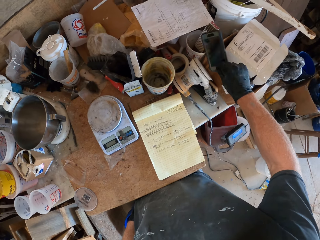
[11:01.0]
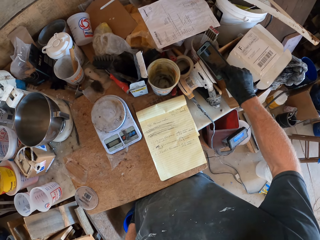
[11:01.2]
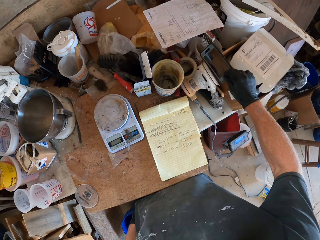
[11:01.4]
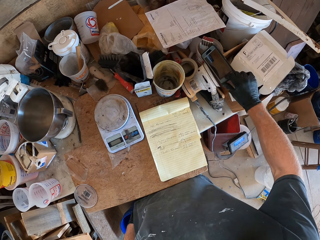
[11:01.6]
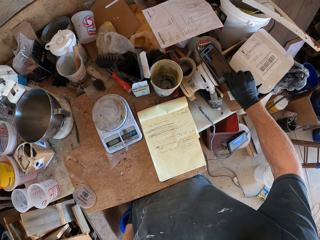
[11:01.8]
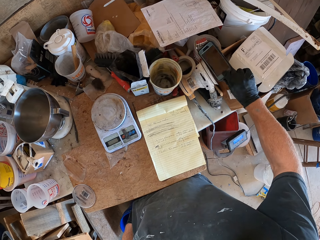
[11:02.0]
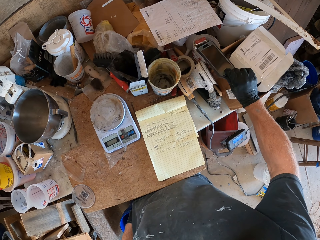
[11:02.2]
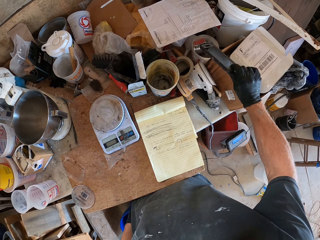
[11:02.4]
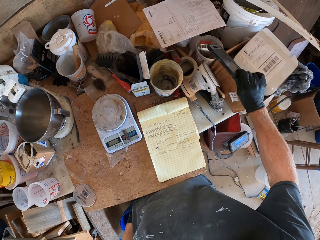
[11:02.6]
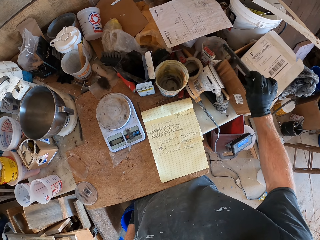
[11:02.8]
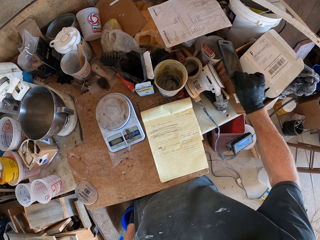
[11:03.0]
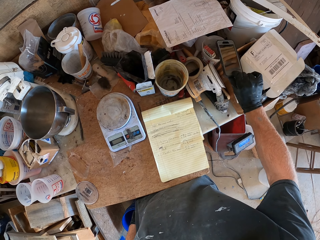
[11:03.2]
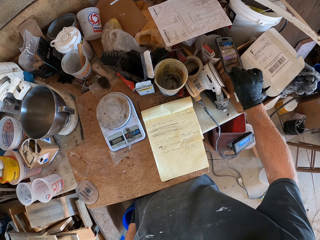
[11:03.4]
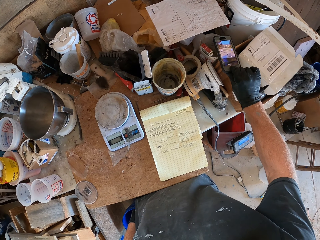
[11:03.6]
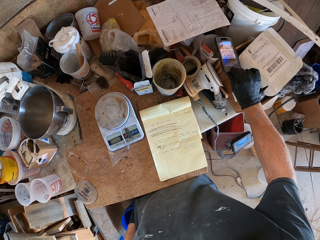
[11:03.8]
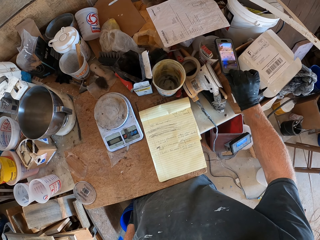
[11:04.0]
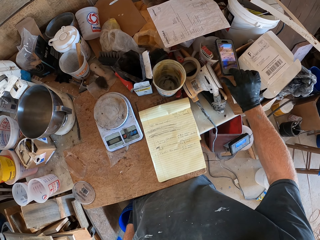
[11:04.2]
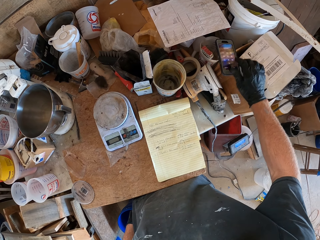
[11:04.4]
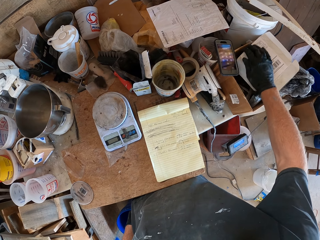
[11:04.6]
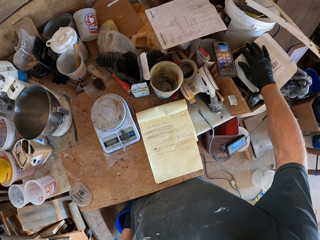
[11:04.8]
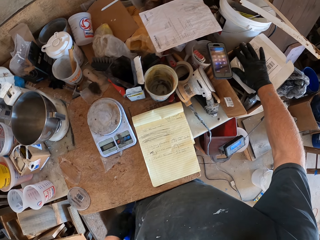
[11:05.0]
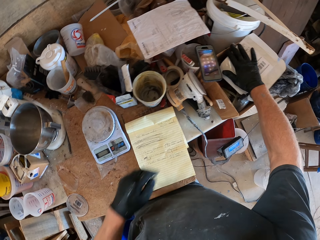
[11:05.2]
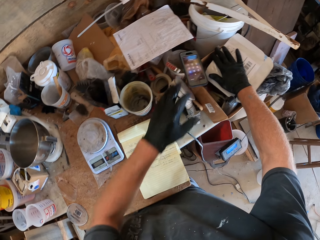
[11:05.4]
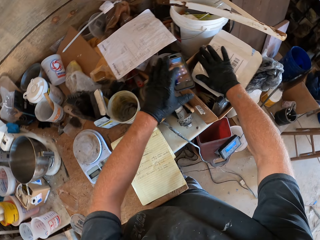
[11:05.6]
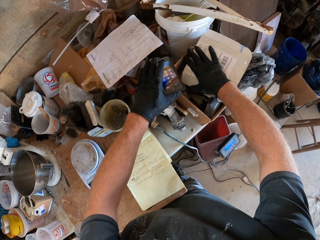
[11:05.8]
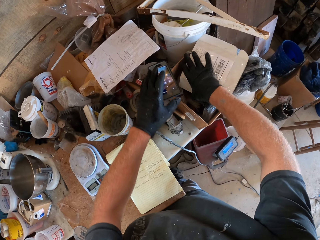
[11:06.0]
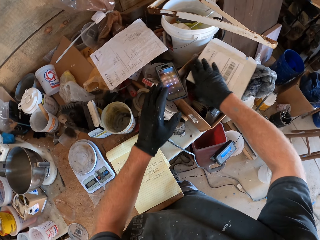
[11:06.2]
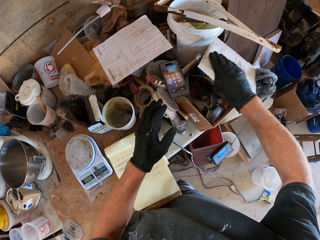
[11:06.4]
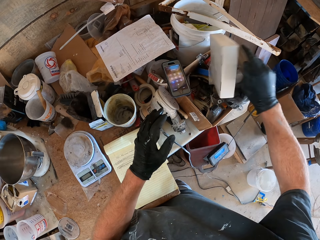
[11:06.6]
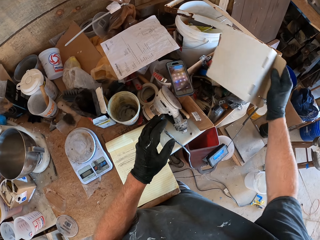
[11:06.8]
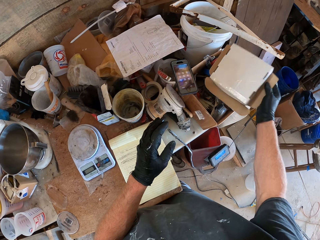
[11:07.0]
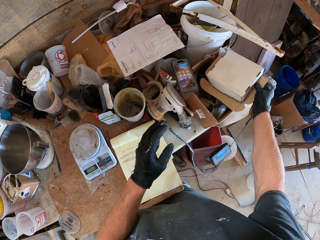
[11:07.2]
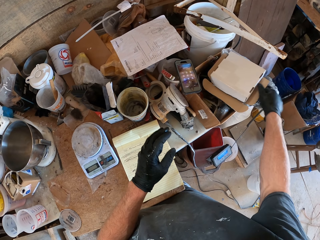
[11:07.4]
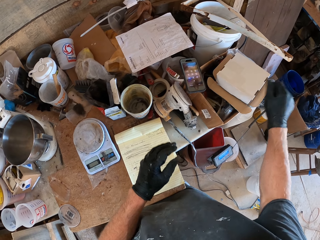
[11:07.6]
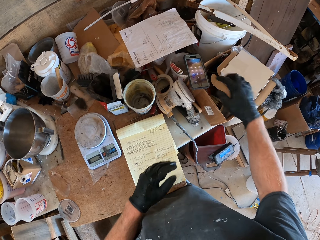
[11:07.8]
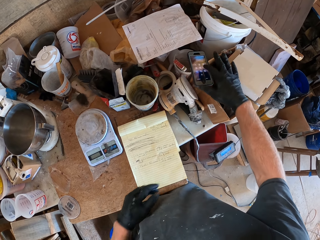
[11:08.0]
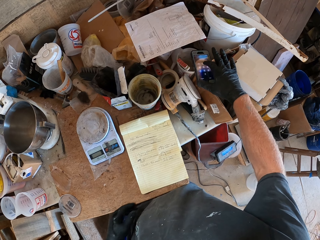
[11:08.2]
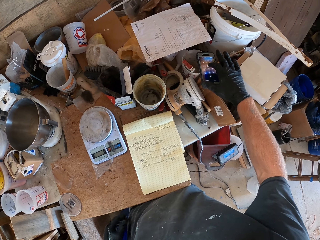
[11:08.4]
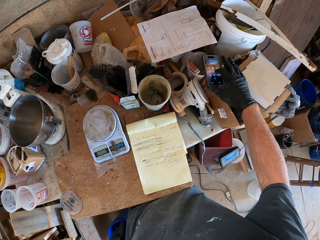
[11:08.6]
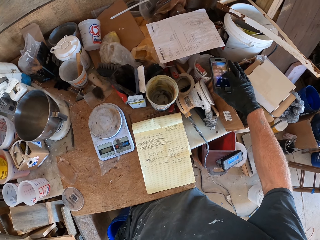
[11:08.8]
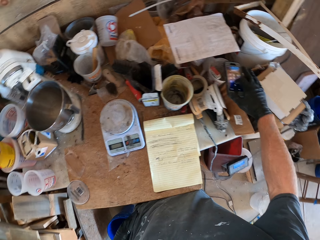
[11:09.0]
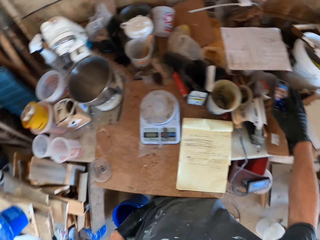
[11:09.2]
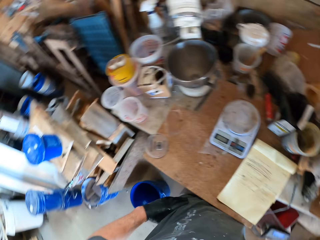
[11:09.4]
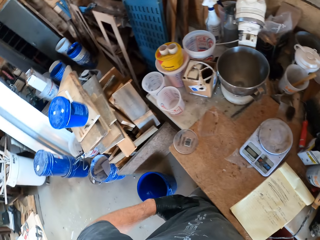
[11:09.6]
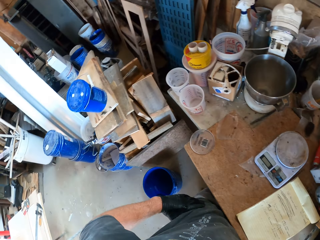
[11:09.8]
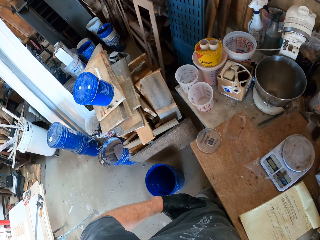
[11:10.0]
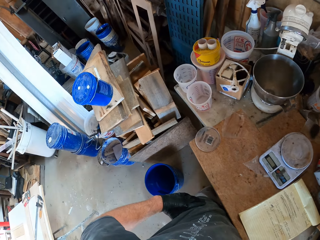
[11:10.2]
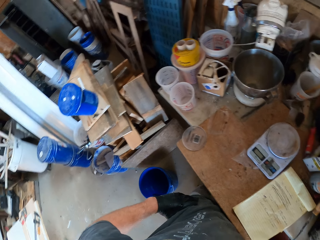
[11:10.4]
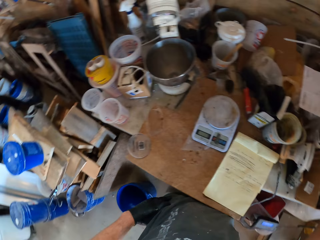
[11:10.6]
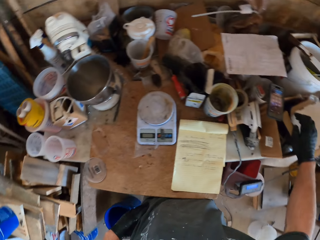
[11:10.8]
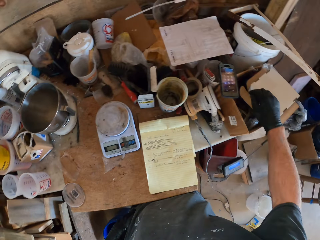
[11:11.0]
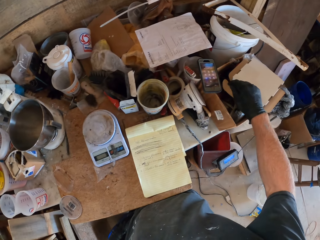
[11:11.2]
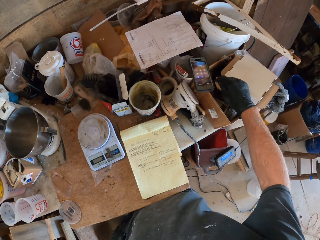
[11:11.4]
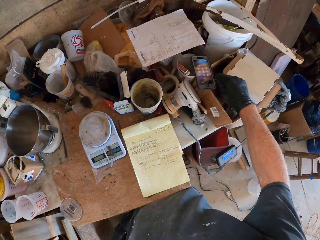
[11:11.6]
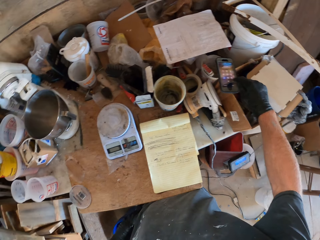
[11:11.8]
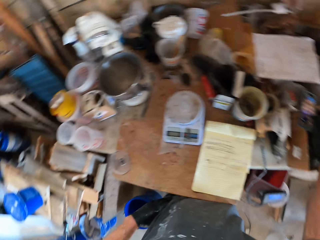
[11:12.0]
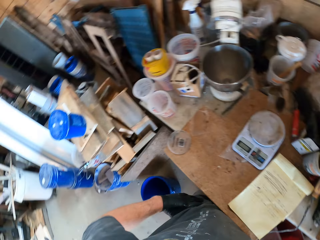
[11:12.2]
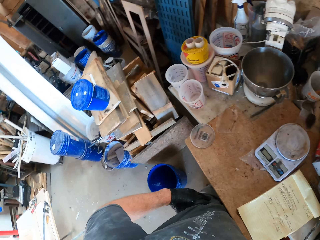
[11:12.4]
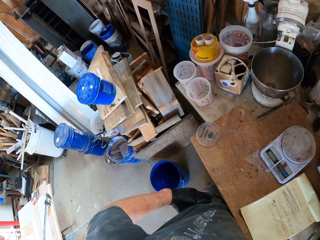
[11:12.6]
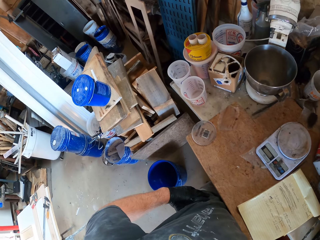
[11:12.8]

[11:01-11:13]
The camera wearer operates his phone with his right hand. He touches the phone. He turns a pack beside the phone with his right hand. He operates the phone with his right hand. He scrolls through the phone. He turns a bit. He looks around.

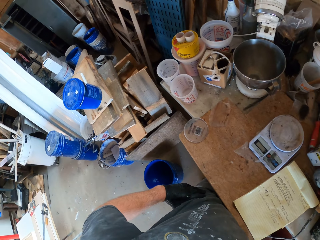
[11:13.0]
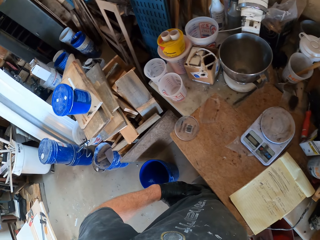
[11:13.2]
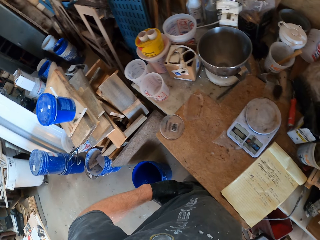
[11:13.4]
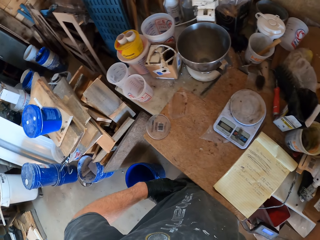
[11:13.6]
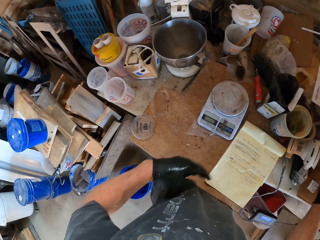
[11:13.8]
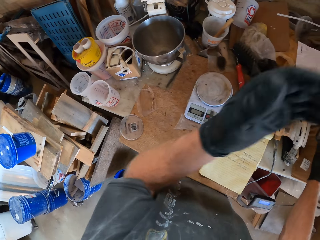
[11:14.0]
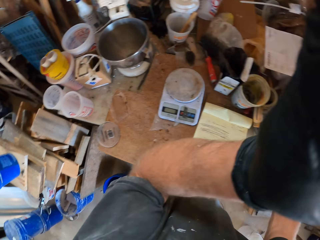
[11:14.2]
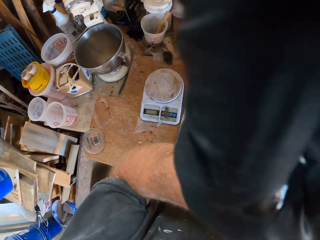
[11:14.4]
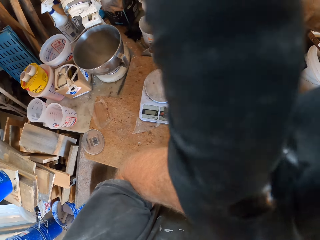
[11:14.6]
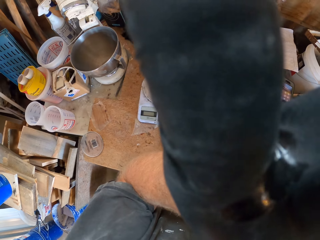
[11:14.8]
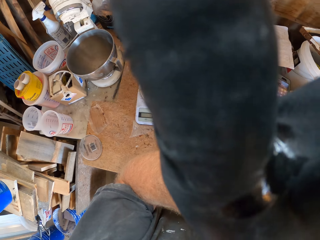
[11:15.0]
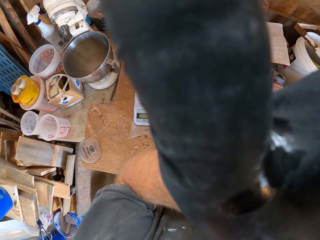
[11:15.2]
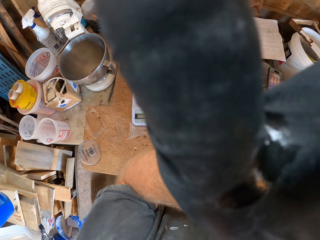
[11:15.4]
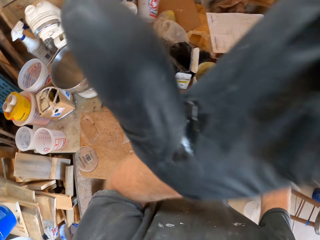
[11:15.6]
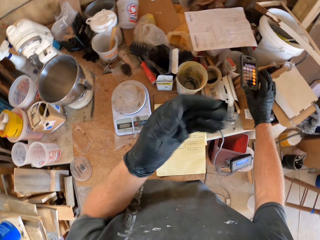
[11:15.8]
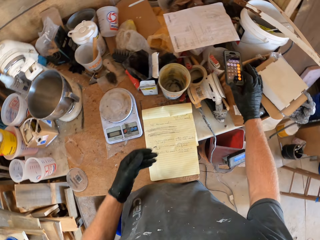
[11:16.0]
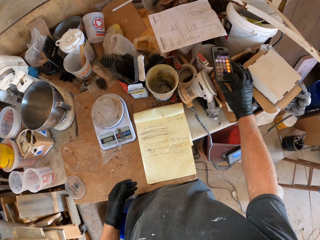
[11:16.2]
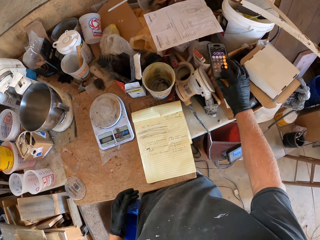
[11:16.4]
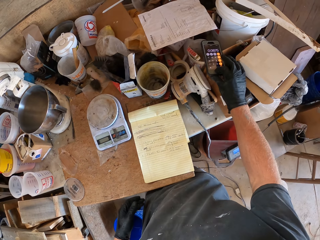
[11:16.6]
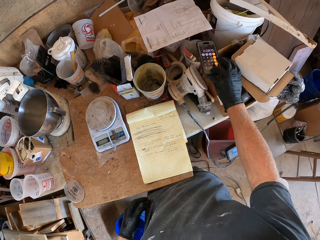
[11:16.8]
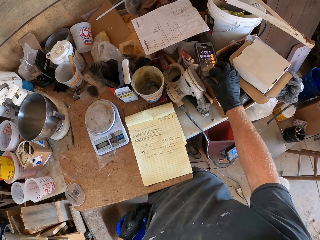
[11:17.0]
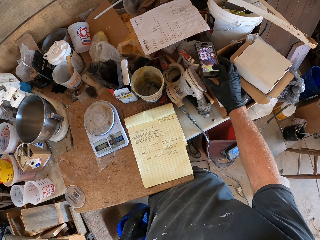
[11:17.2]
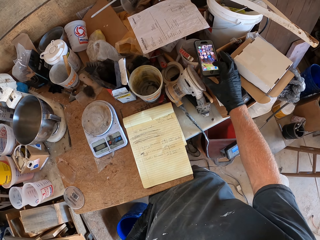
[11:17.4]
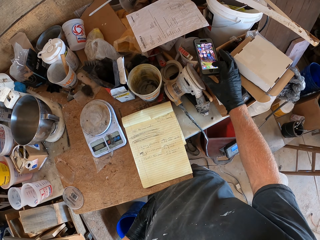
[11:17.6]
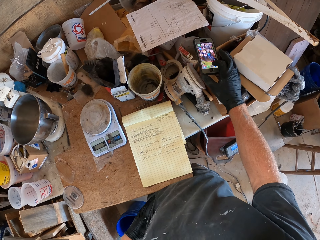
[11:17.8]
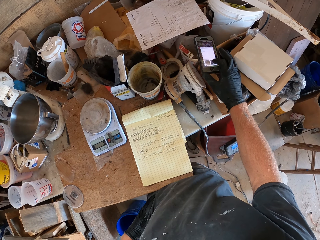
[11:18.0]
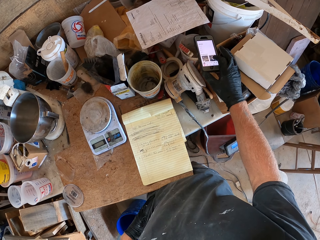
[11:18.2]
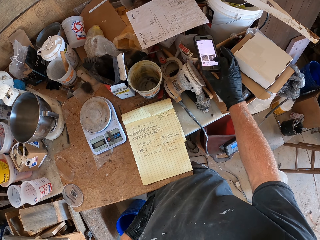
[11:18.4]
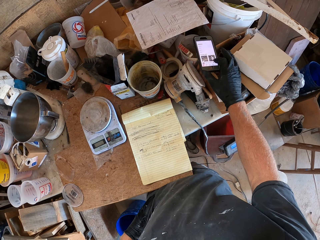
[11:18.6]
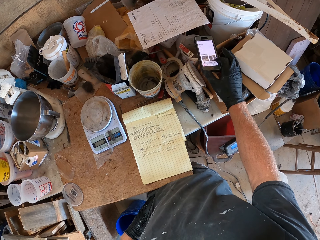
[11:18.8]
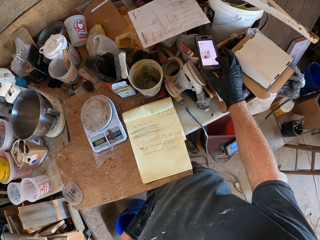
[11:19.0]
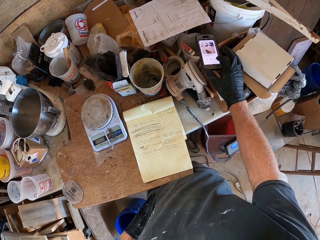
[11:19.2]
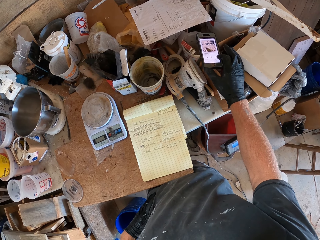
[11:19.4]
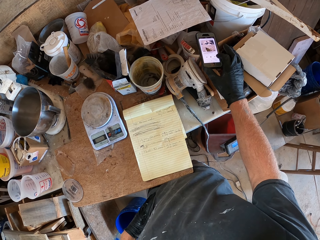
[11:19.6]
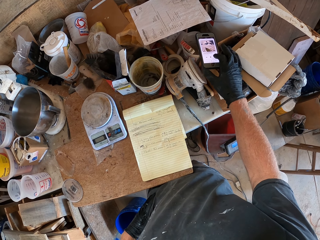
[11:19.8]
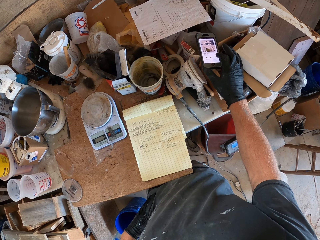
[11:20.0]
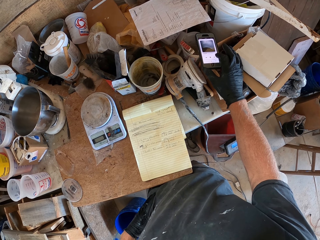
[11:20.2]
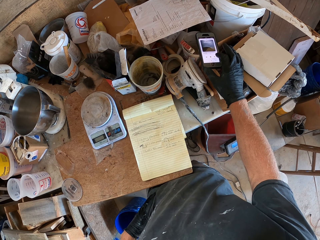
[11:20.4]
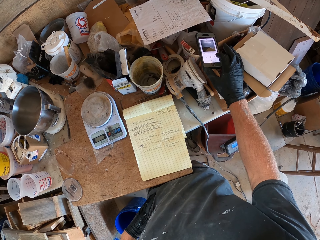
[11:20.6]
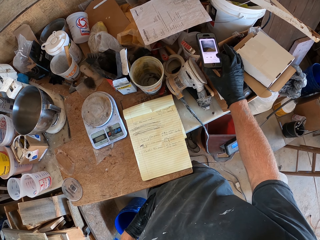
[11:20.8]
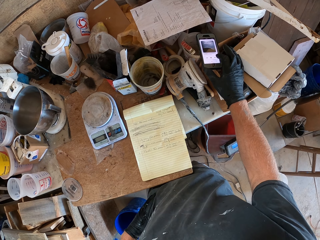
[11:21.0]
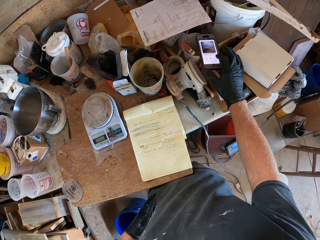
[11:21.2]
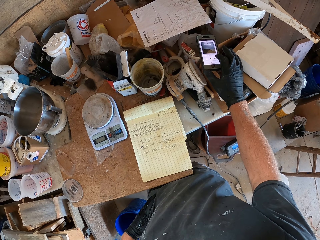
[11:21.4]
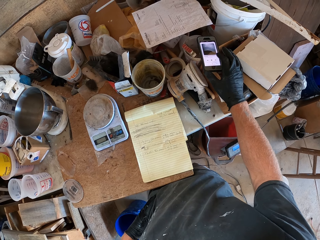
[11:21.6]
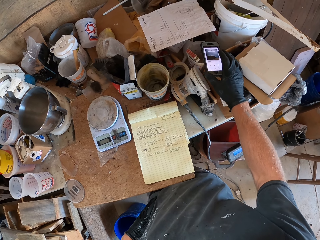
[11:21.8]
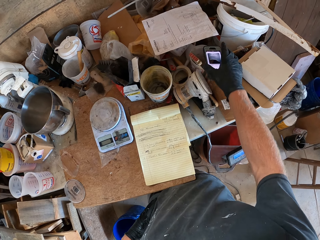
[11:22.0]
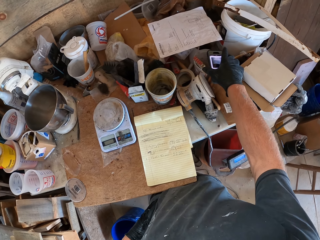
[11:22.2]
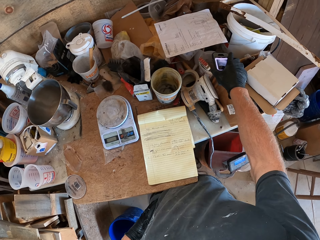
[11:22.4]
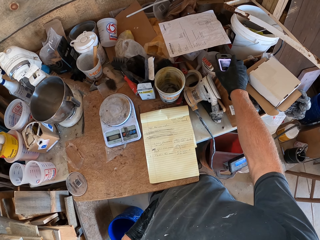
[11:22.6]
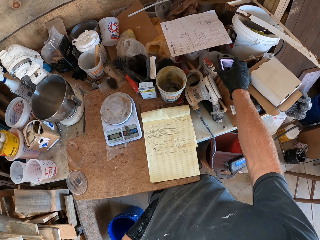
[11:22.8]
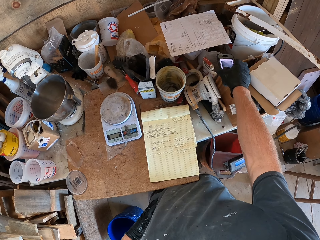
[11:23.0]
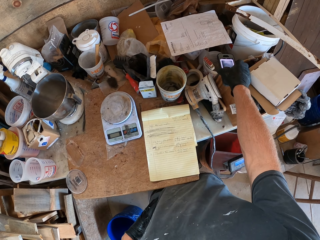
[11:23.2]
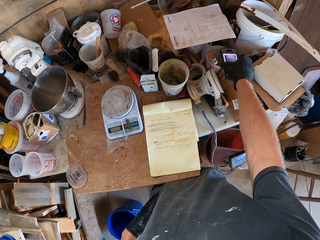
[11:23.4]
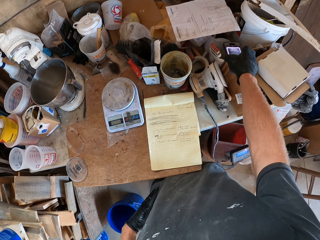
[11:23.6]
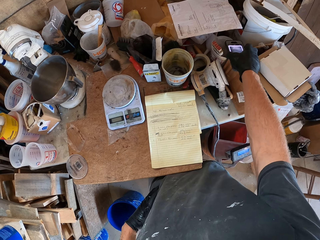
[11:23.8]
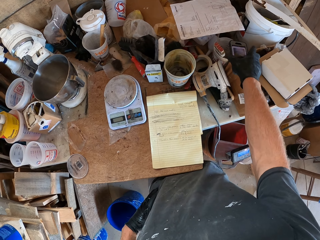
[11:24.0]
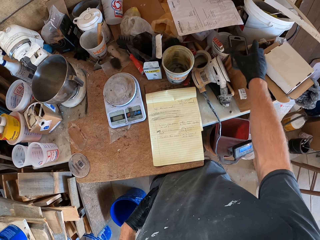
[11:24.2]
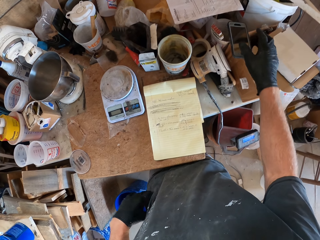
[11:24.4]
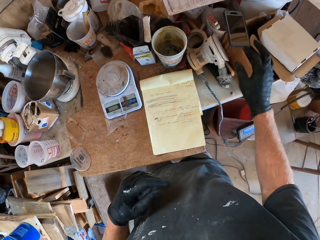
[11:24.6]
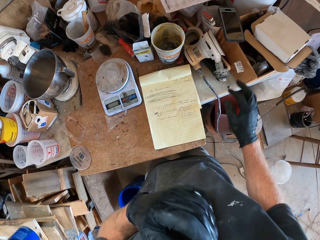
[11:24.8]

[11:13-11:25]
The camera wearer touches his face with his left hand. He adjusts the camera. He removes his left hand from his face. He moves his phone with his right hand.
